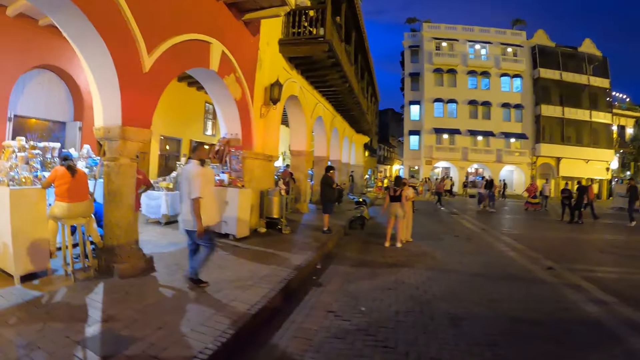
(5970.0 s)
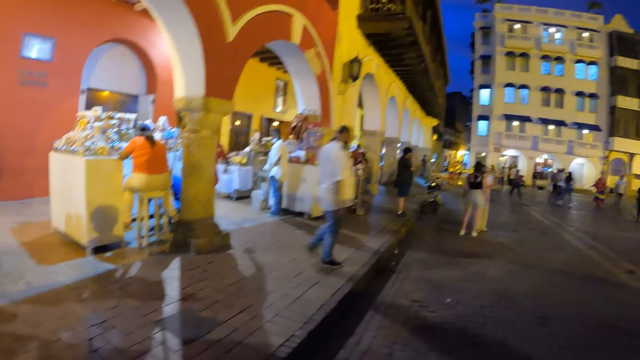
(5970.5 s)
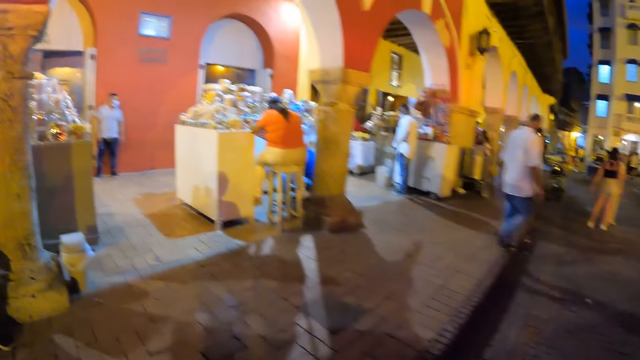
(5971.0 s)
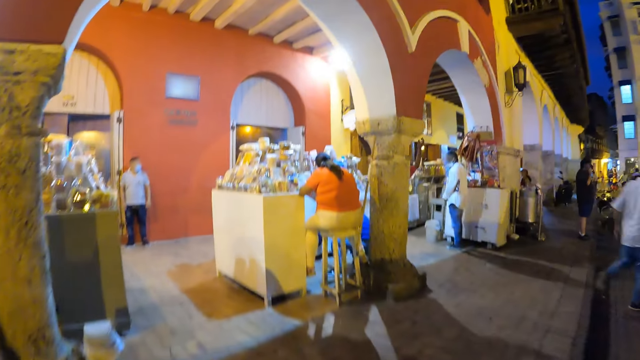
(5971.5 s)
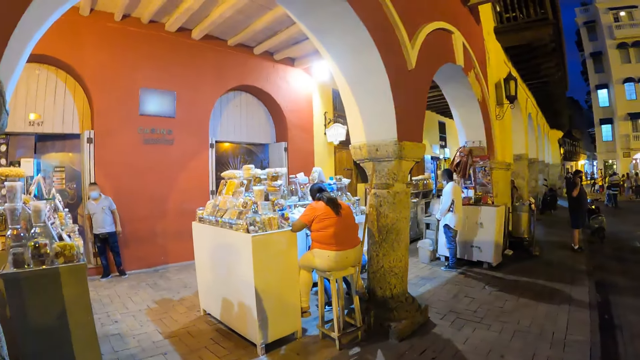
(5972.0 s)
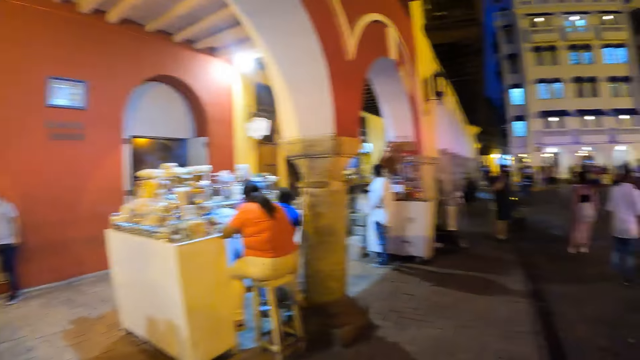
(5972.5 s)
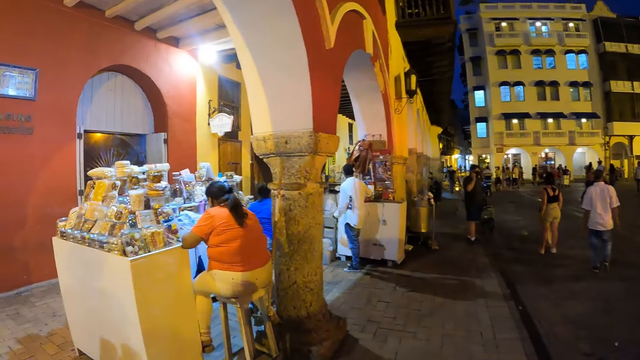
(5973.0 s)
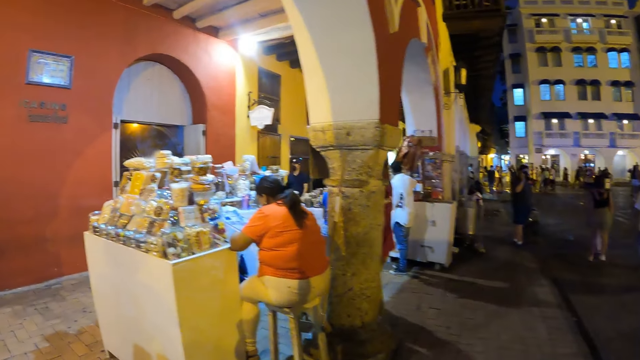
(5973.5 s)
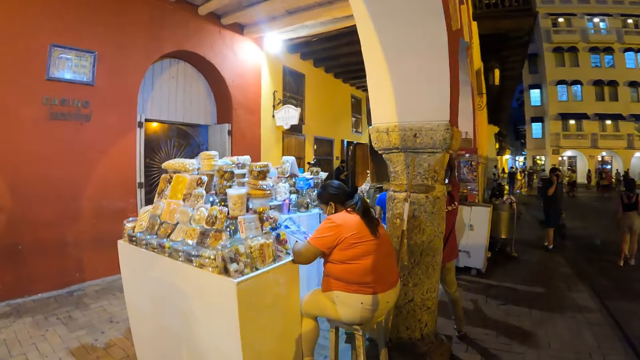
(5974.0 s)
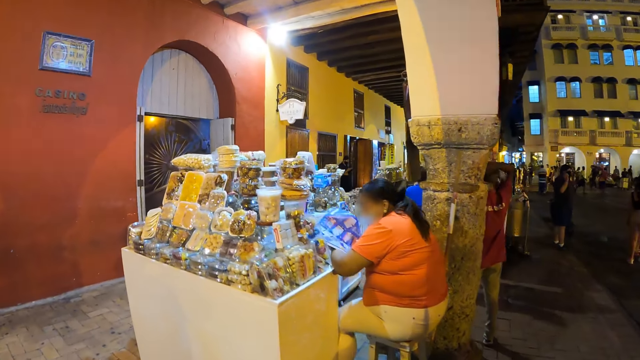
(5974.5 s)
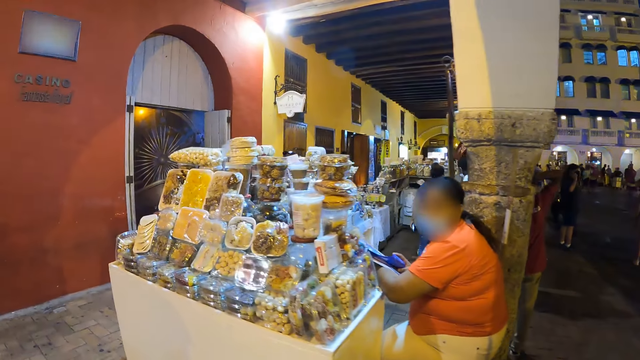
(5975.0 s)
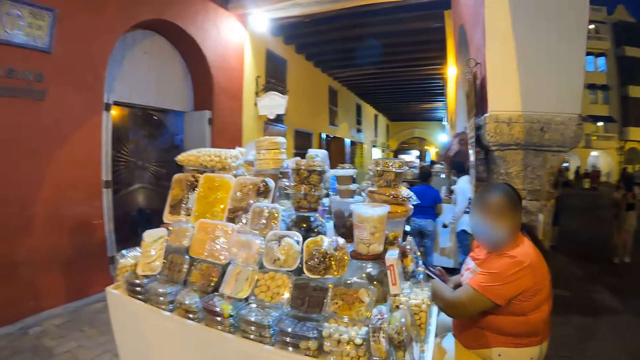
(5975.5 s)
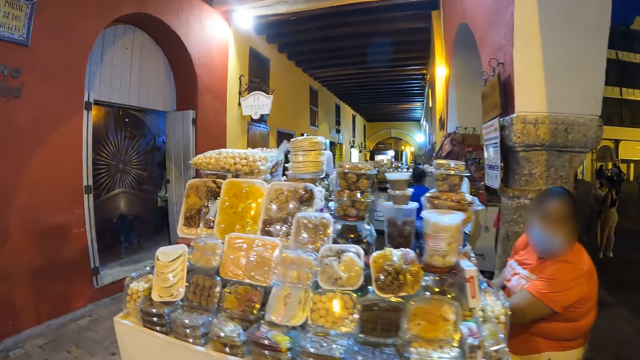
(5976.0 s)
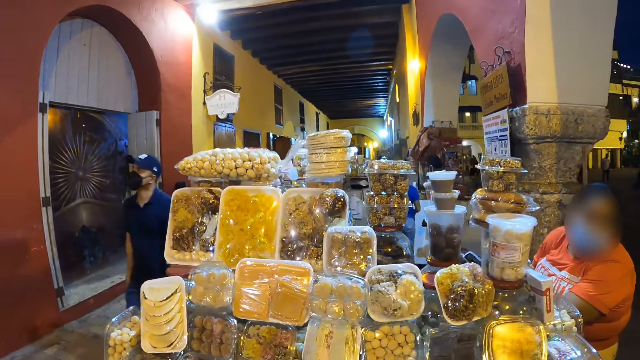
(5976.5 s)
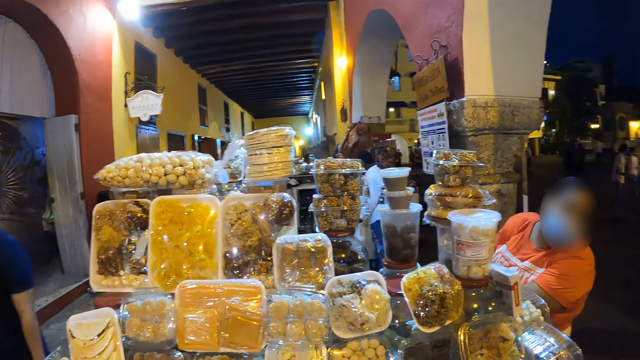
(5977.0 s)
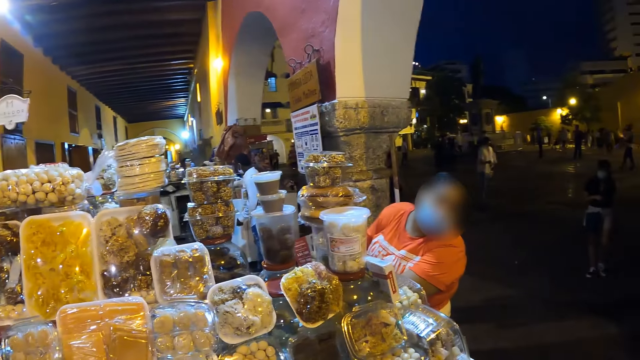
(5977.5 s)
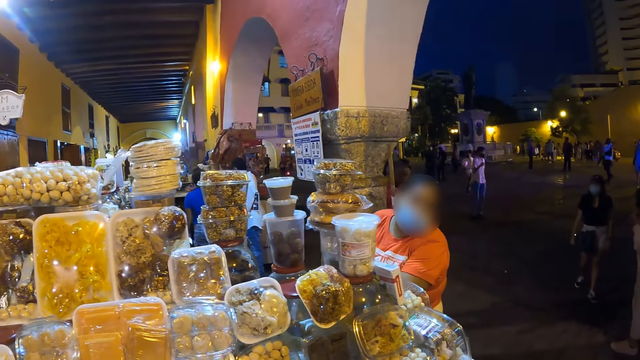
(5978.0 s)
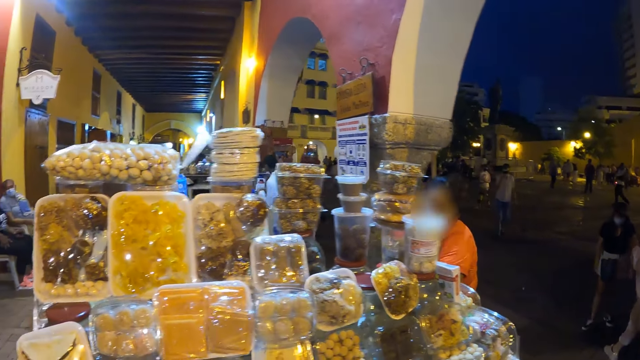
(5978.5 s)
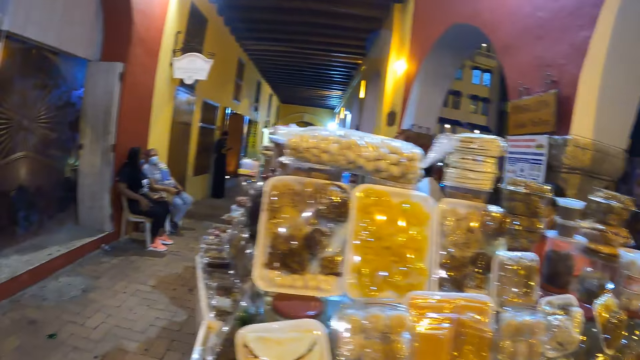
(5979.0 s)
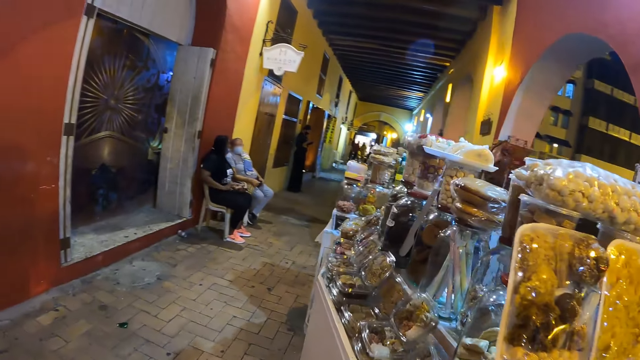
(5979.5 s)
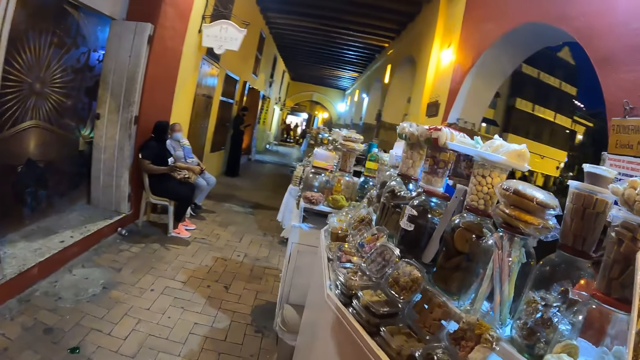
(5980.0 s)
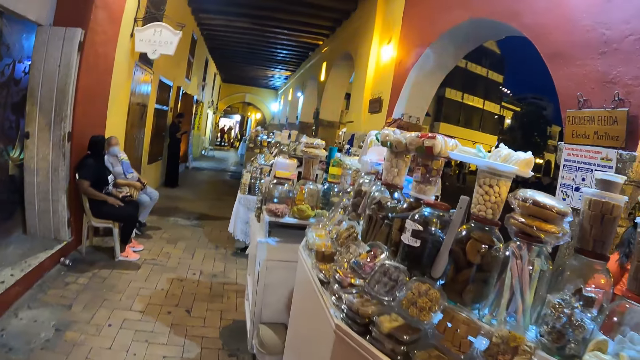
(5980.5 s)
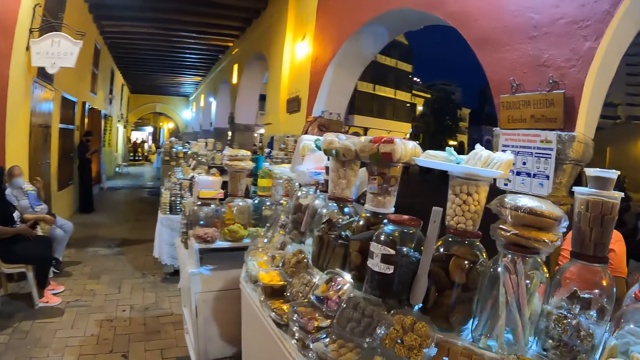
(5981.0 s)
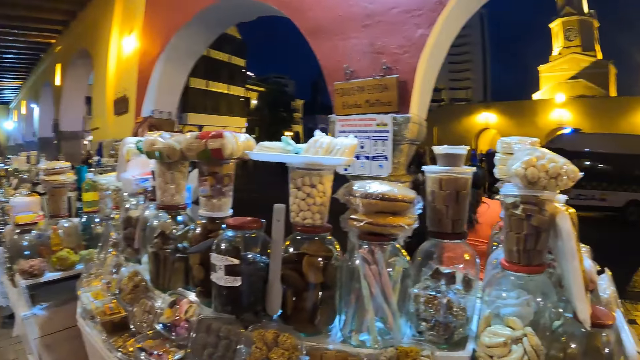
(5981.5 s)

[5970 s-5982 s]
The camera wearer enters the shopping mall. They converse with a woman. They stare at the snacks on the shelf.

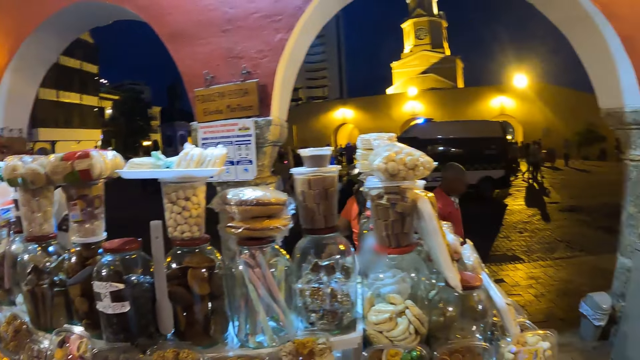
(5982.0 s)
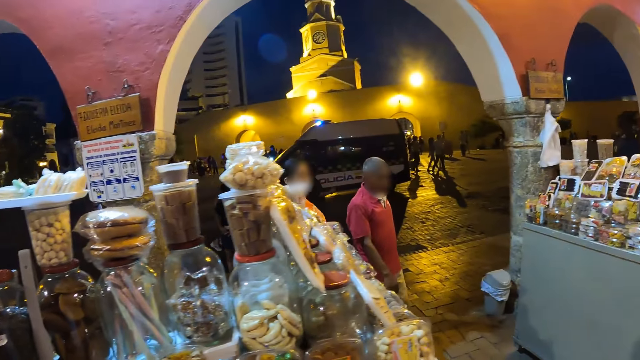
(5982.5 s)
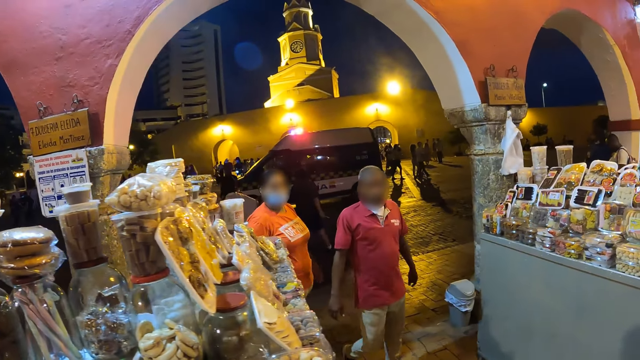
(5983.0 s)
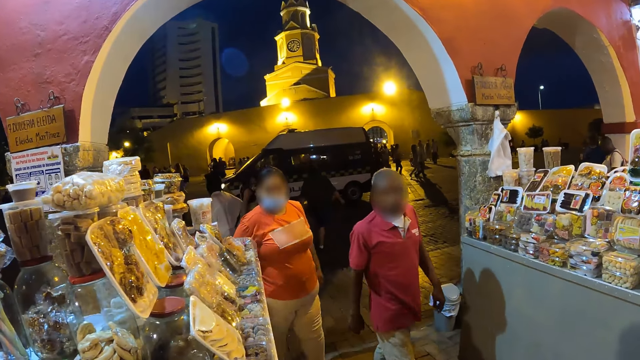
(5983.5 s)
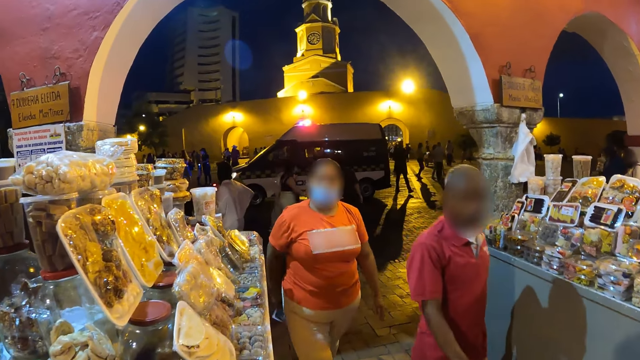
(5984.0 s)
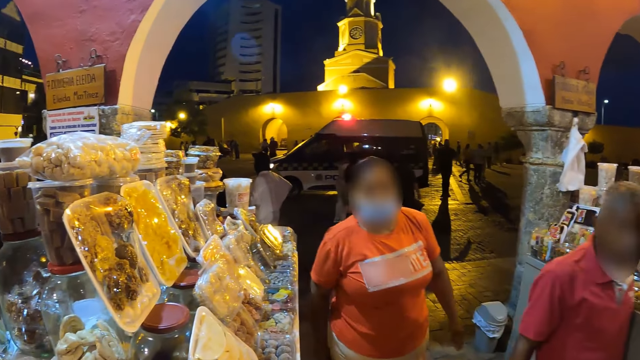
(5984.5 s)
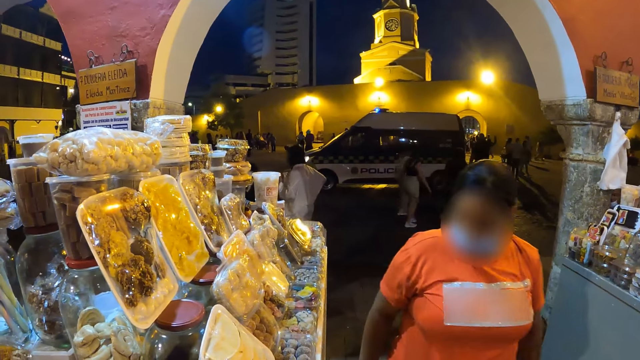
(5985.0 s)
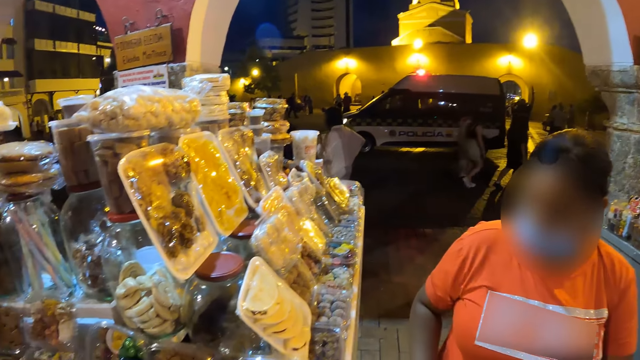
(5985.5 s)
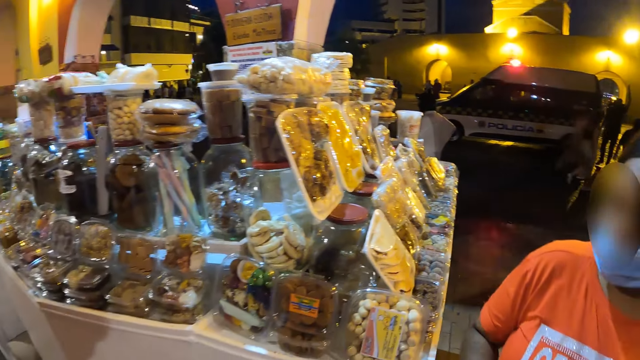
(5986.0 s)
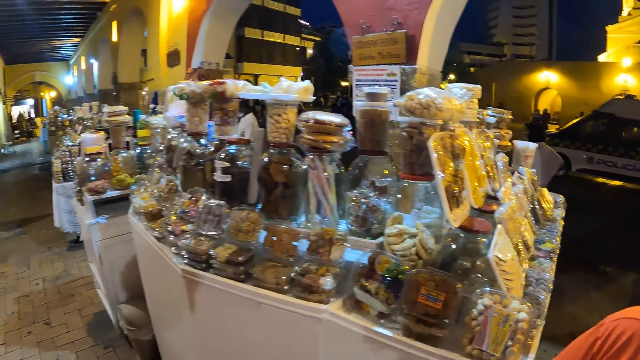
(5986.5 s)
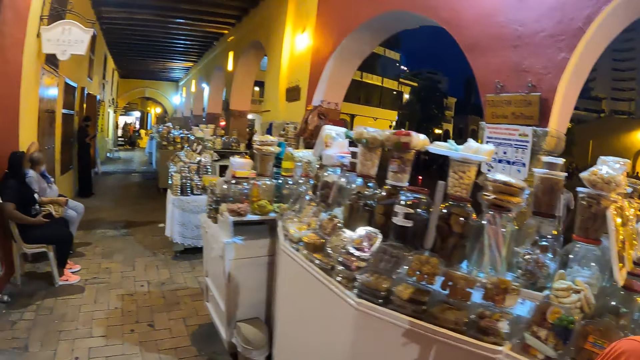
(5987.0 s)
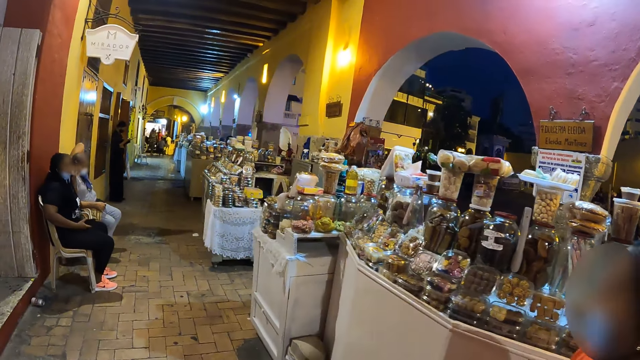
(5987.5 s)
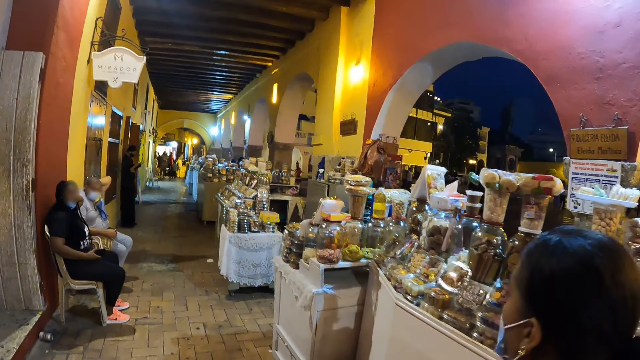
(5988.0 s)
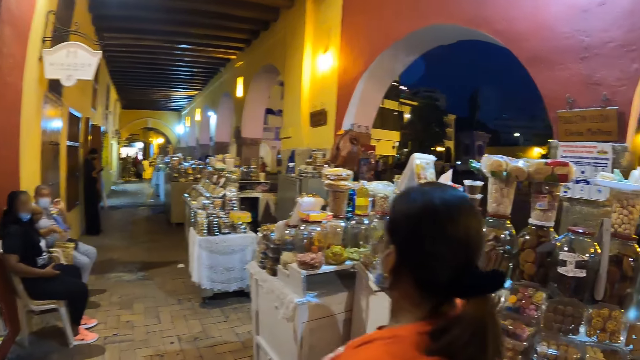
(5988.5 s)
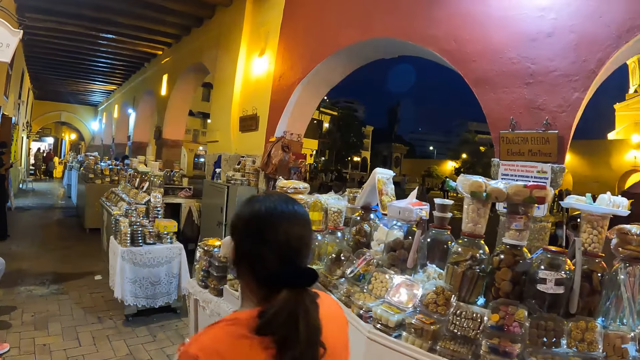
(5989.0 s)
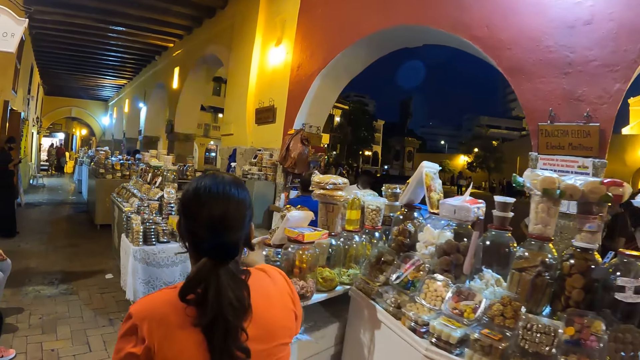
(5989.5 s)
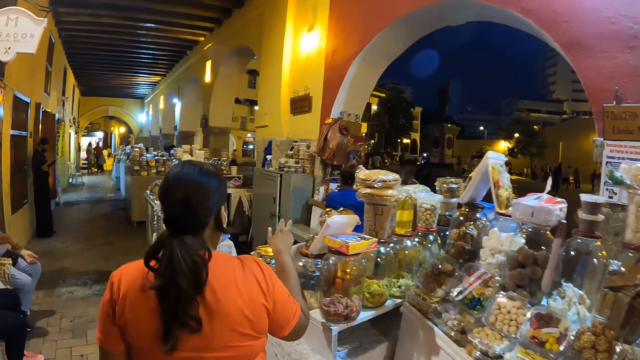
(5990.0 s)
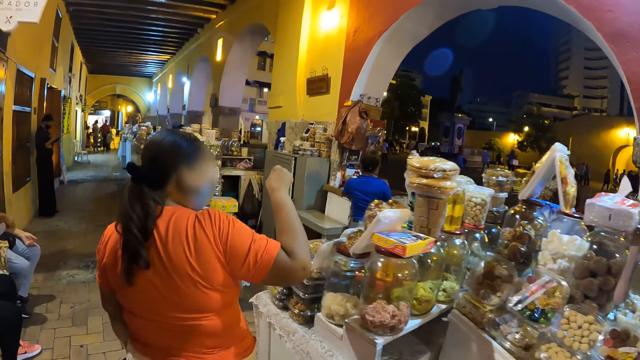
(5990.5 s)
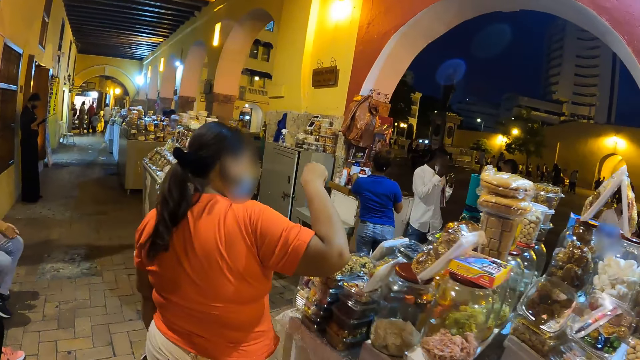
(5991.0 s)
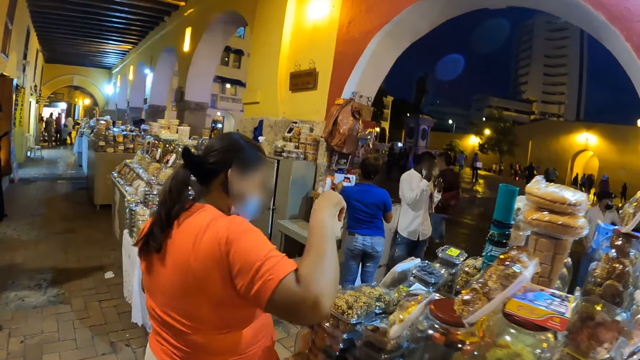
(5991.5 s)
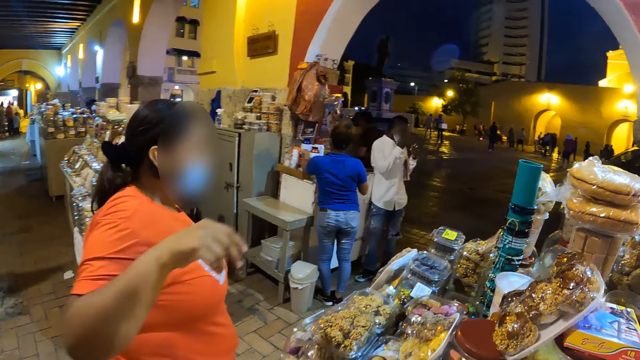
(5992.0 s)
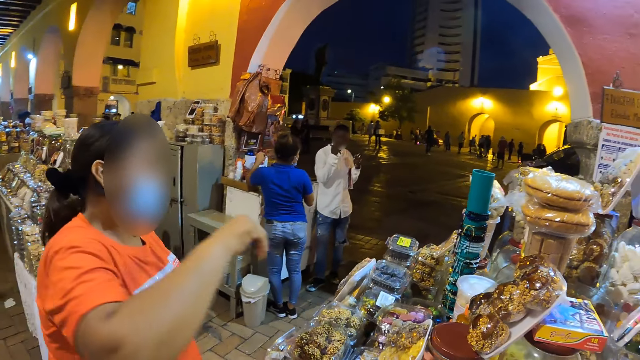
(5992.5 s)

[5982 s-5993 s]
A man walks past the camera wearer.
